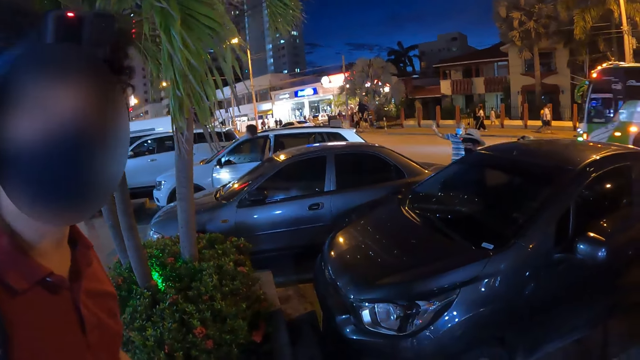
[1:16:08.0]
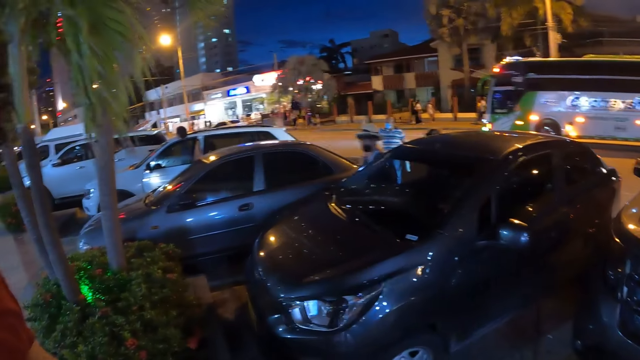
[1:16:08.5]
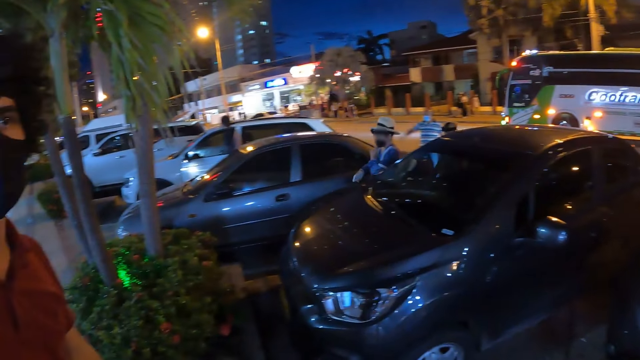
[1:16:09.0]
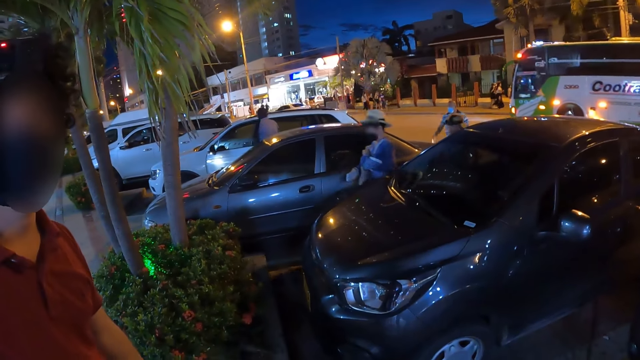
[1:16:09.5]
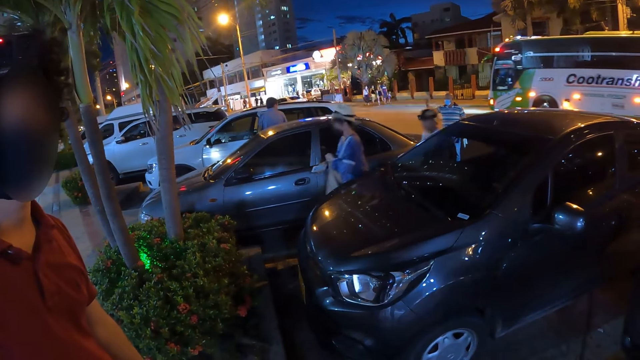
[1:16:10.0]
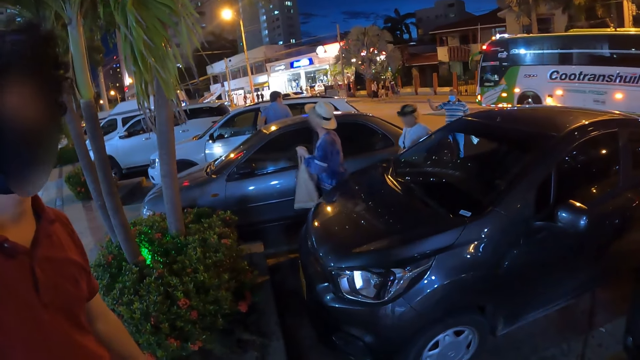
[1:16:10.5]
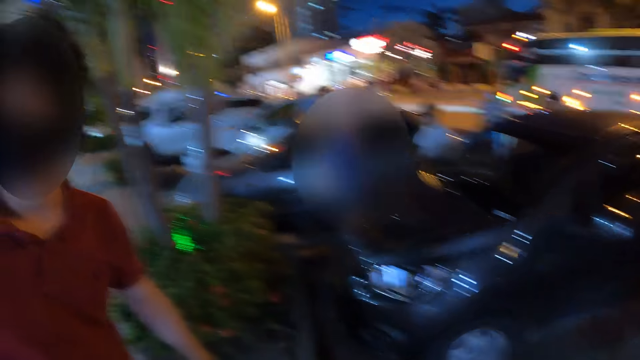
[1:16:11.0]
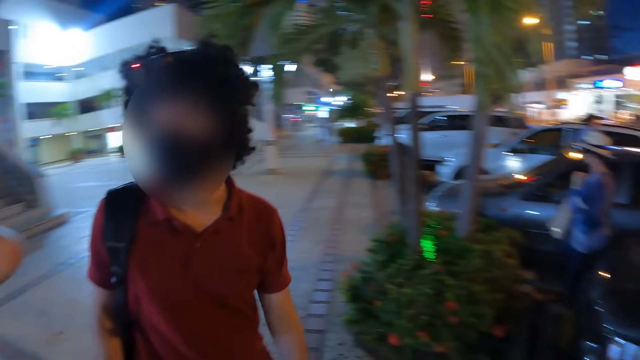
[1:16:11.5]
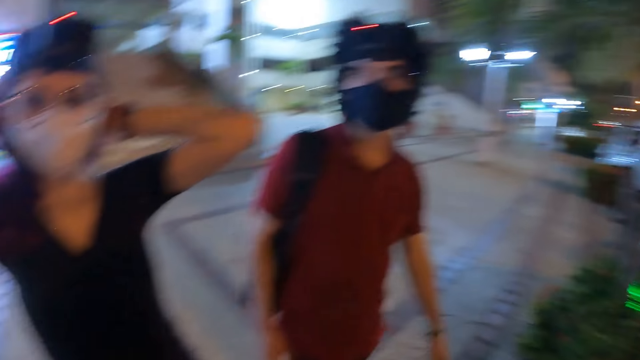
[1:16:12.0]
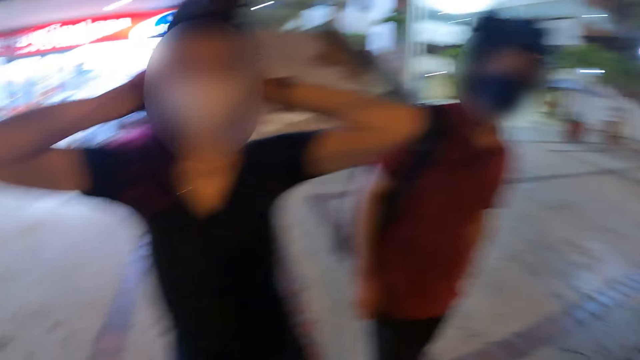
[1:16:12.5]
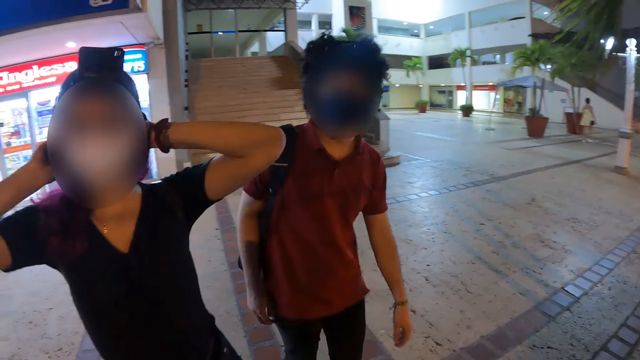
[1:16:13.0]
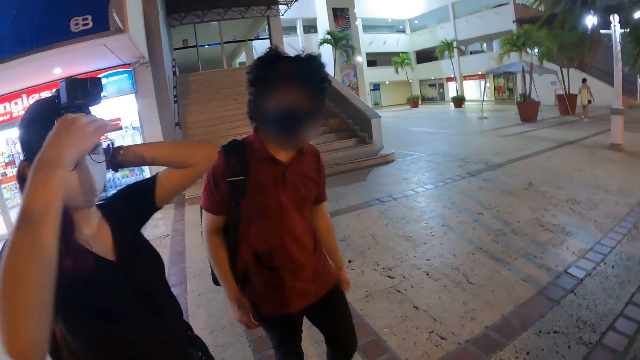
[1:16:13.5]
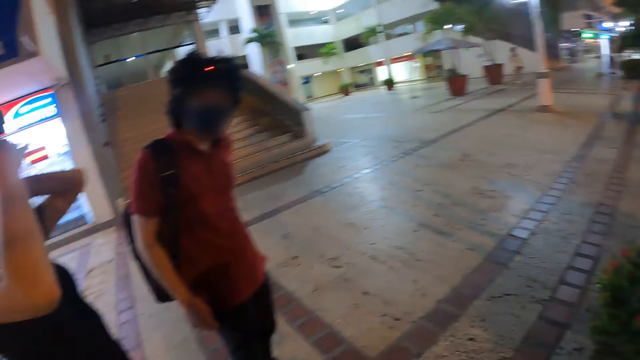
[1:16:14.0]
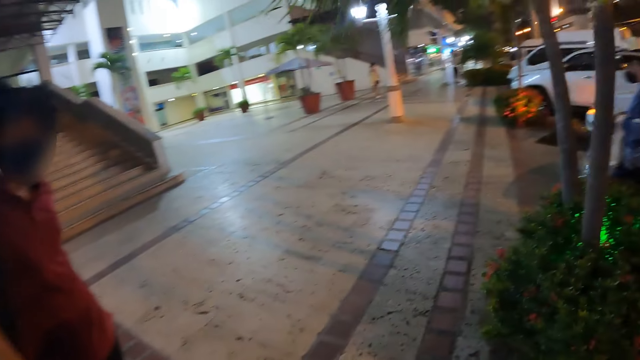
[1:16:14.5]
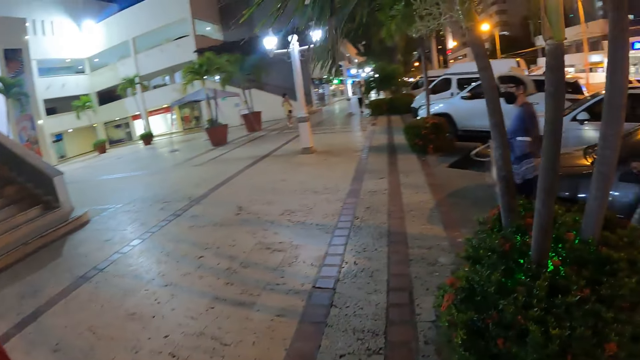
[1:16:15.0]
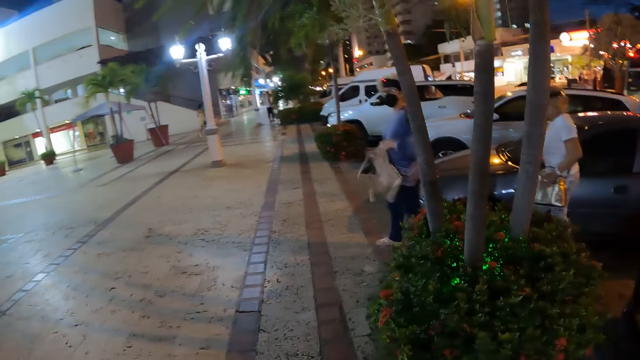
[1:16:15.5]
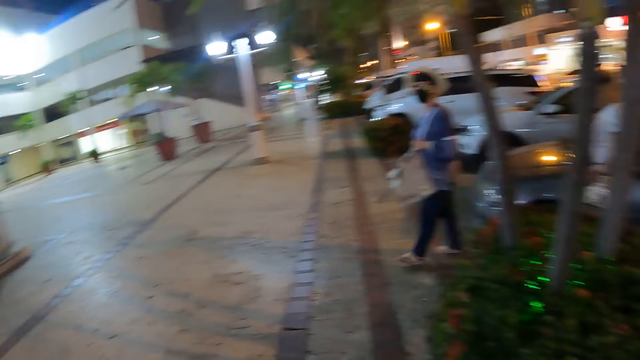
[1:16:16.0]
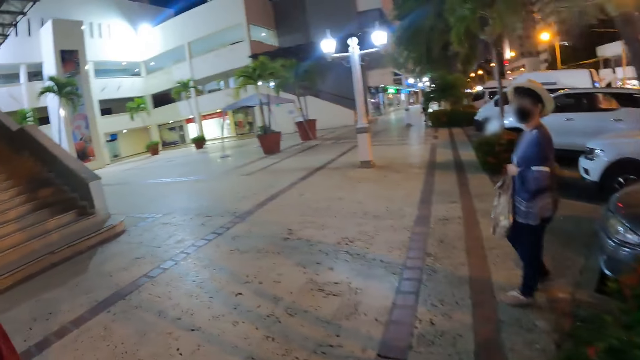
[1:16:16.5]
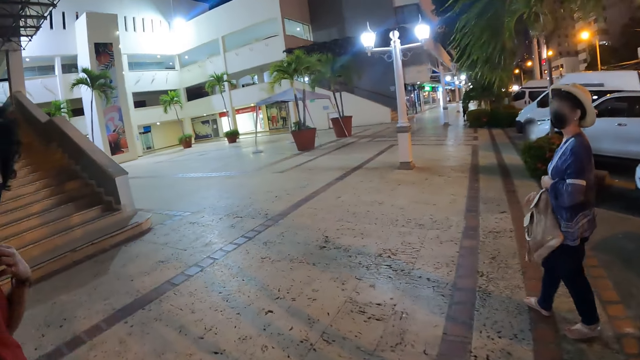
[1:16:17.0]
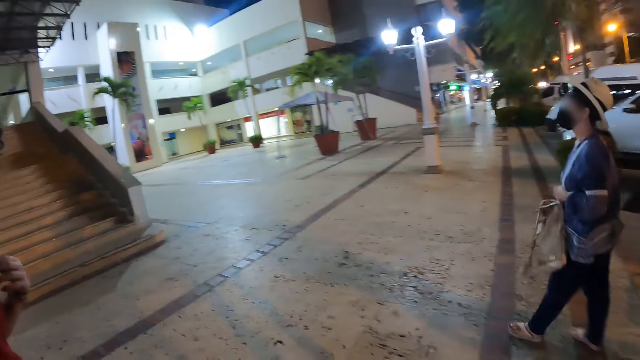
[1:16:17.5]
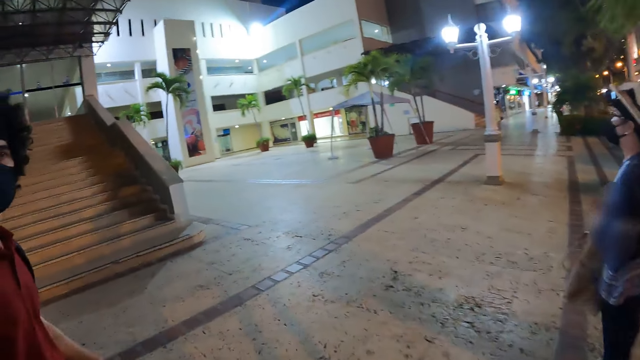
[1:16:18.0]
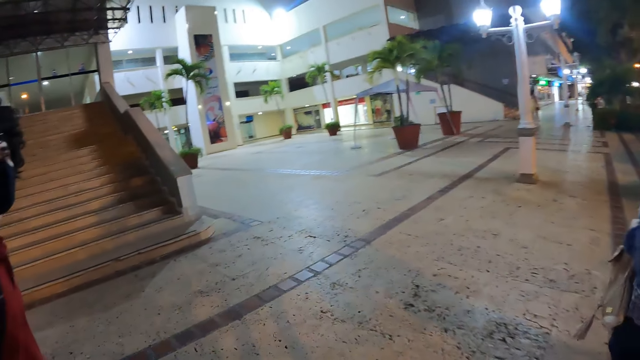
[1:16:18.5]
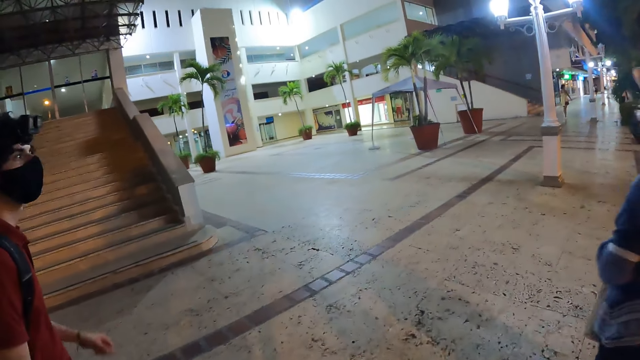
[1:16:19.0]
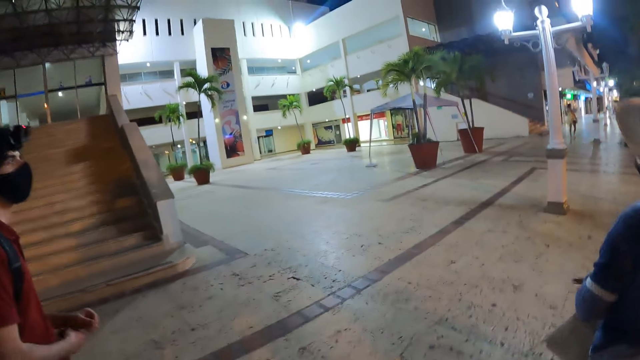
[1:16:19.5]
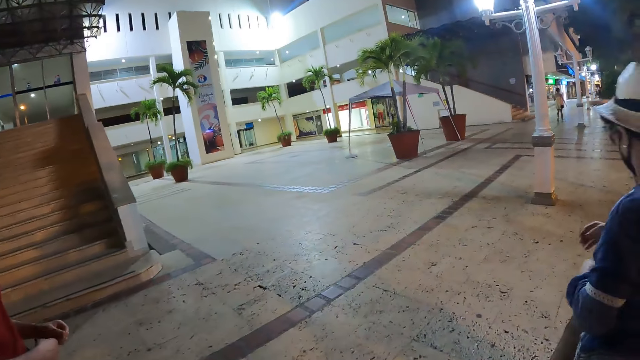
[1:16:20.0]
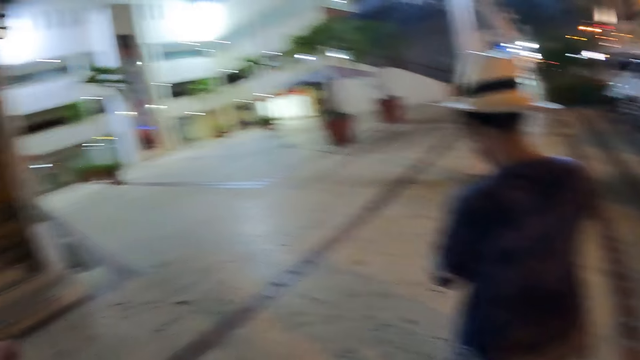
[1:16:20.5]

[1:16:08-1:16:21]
The girl adjusts her hair with both hands. The girl touches her face with her right hand. A person converses with another person. A woman walks with a handbag in both hands. The camera wearer walks on the road.

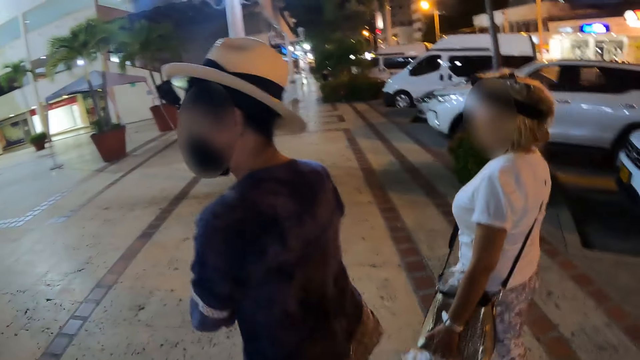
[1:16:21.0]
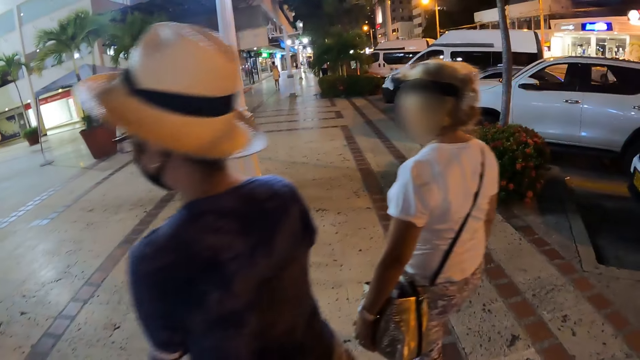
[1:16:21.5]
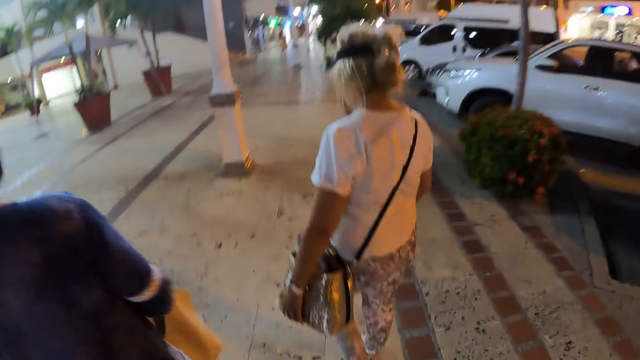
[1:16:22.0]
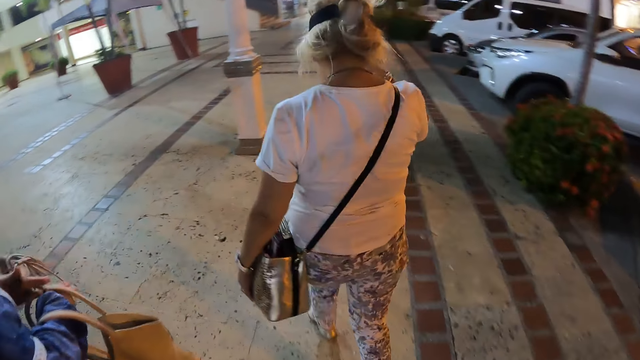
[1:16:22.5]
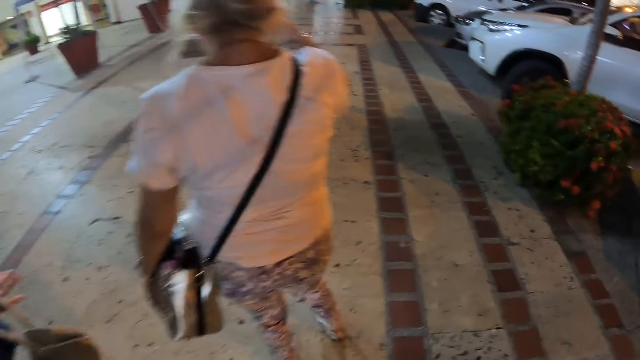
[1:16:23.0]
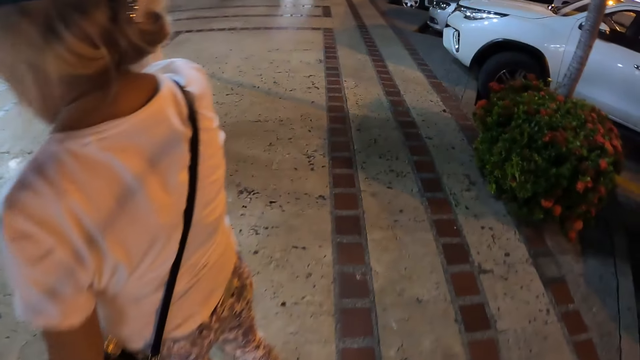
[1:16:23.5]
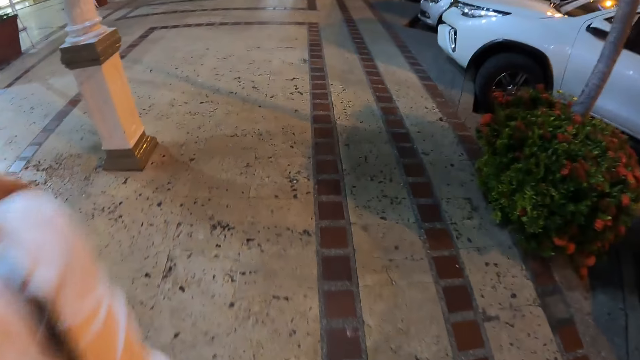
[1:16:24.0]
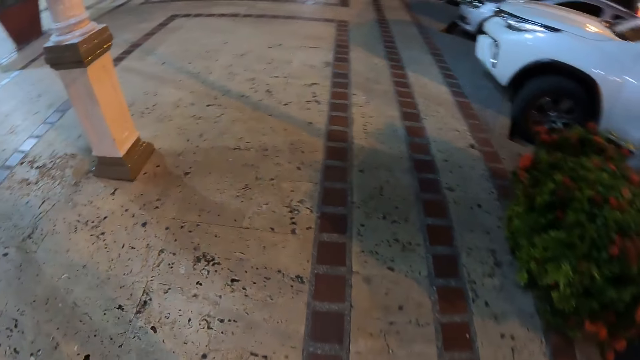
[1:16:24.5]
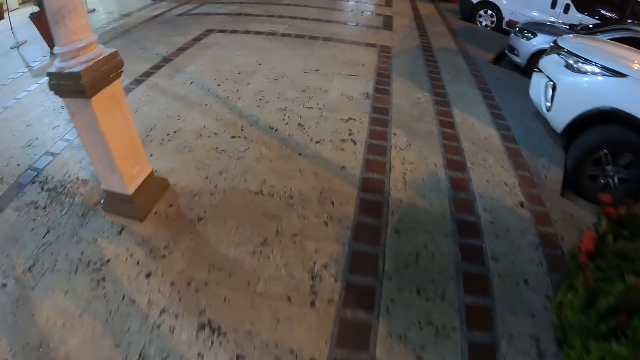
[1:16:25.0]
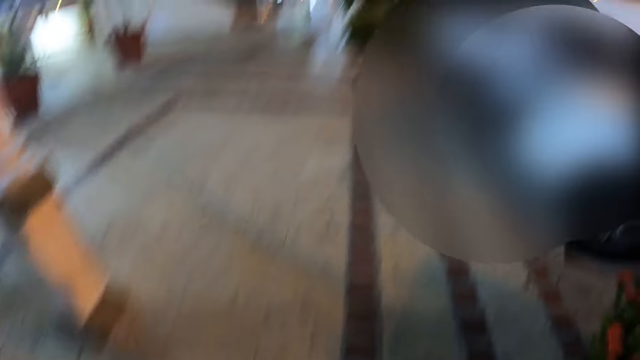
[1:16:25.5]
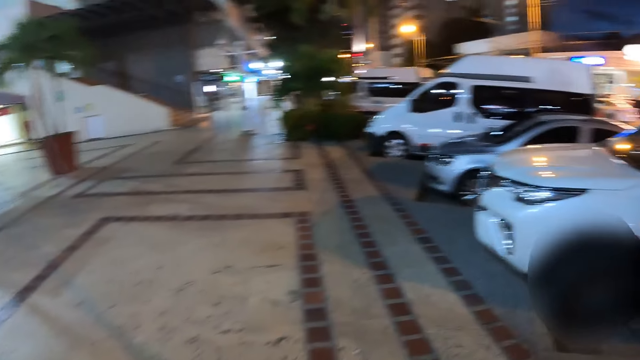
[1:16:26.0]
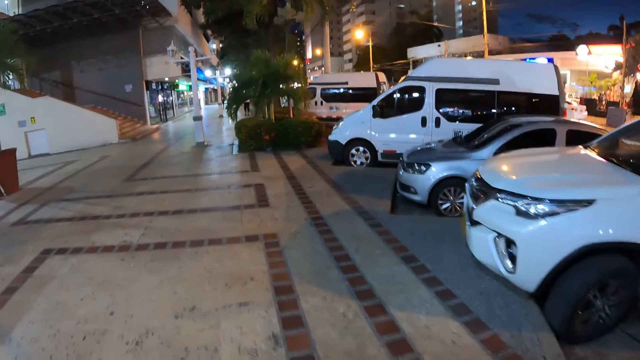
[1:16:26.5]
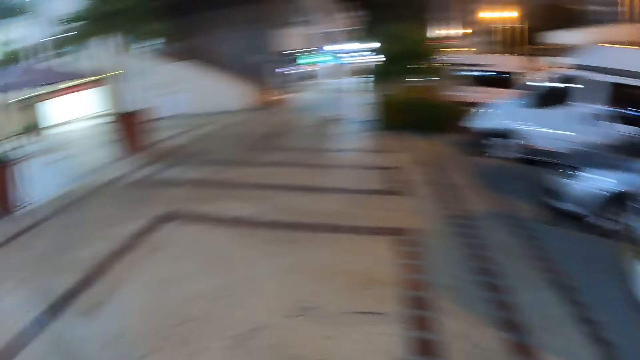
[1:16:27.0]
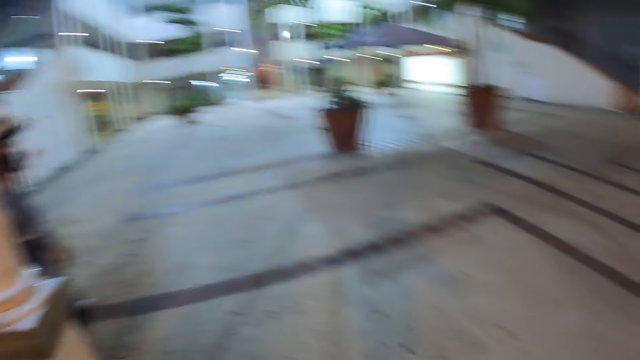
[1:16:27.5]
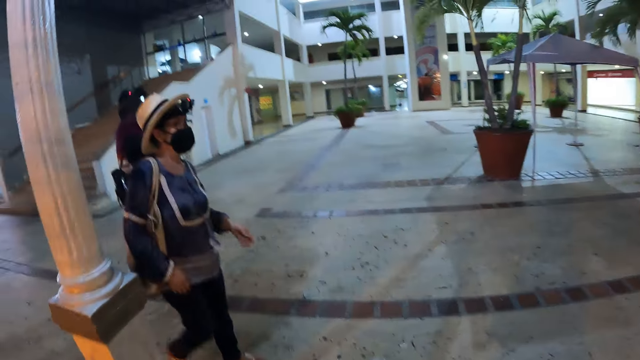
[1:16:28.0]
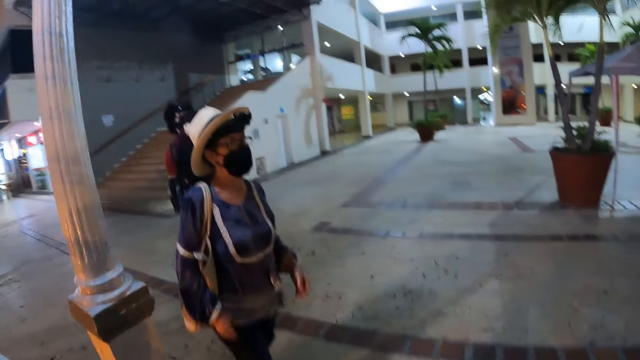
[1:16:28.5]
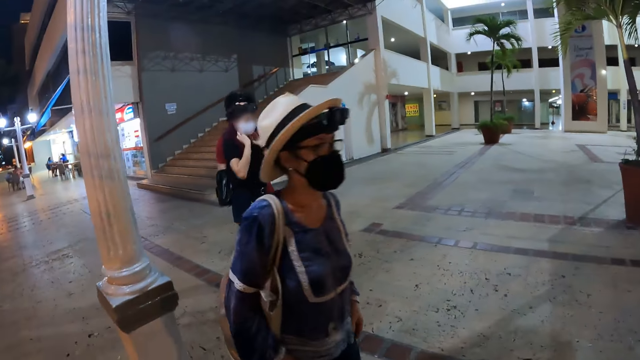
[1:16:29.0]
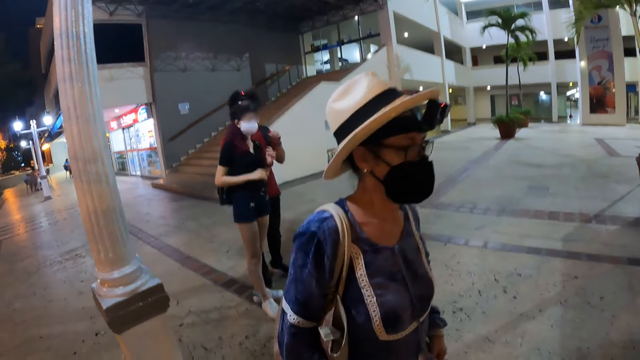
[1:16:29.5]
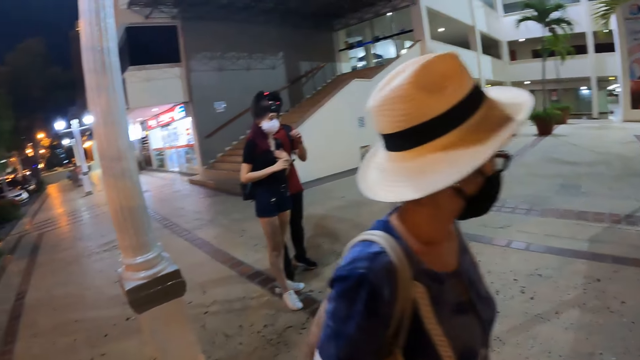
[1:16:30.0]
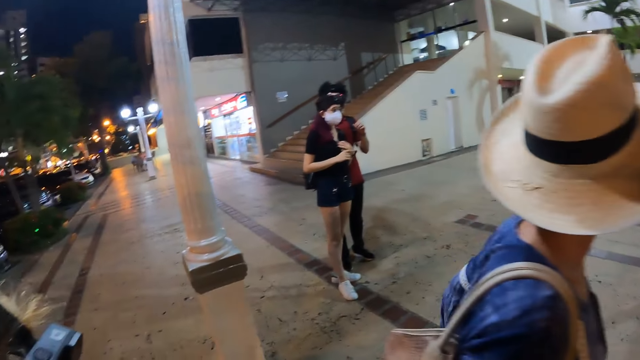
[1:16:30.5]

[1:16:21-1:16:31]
The woman raises her right hand towards her face.
